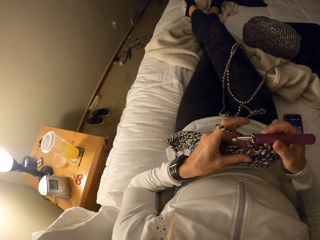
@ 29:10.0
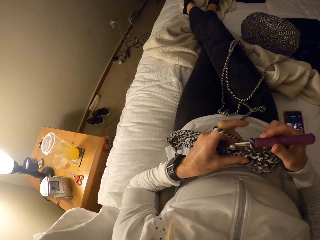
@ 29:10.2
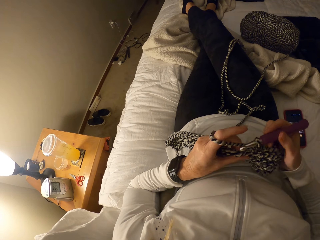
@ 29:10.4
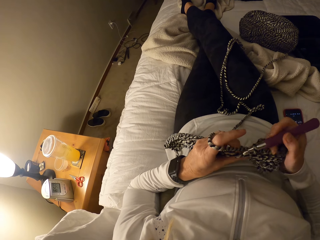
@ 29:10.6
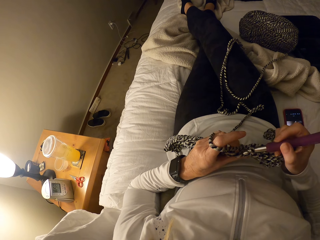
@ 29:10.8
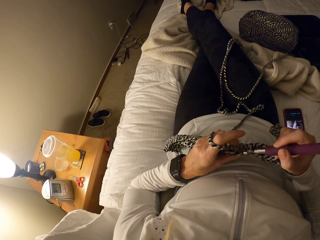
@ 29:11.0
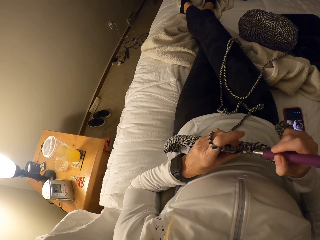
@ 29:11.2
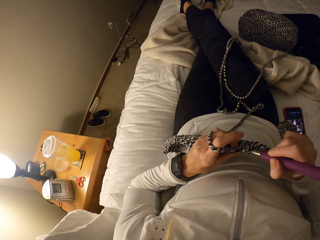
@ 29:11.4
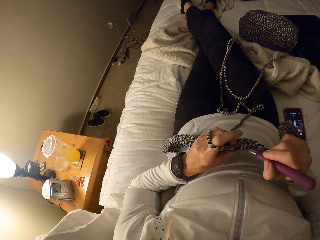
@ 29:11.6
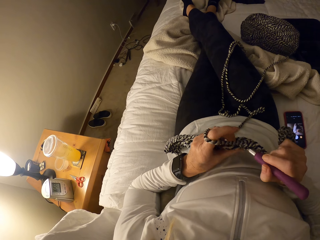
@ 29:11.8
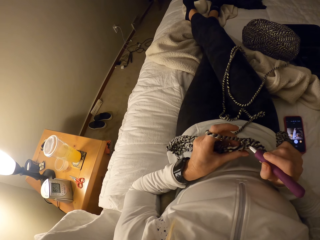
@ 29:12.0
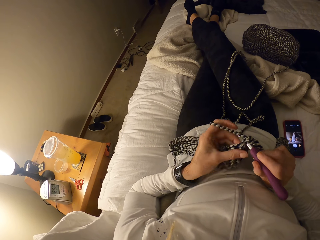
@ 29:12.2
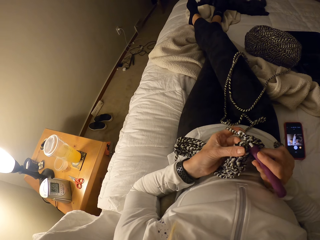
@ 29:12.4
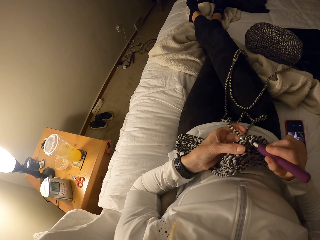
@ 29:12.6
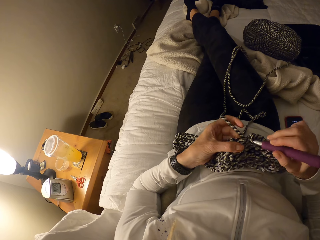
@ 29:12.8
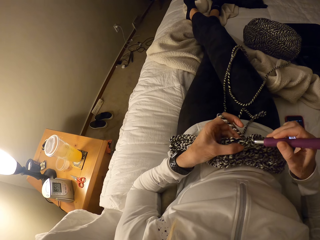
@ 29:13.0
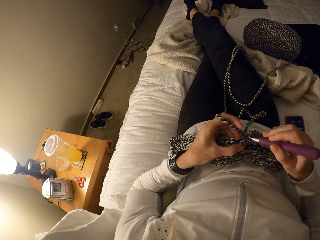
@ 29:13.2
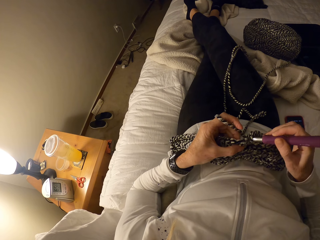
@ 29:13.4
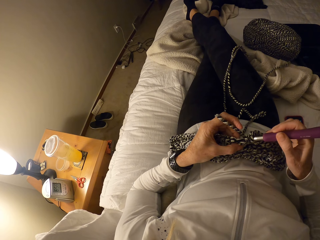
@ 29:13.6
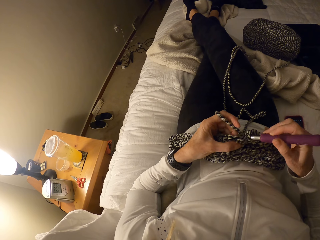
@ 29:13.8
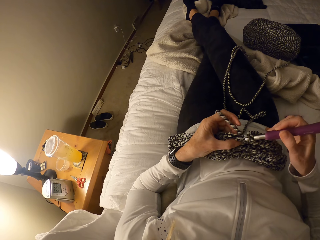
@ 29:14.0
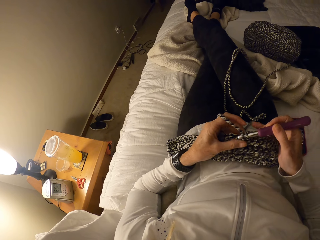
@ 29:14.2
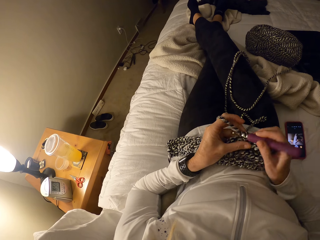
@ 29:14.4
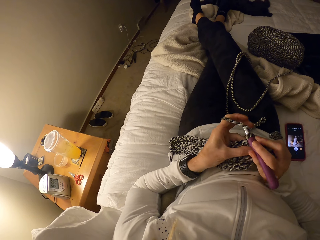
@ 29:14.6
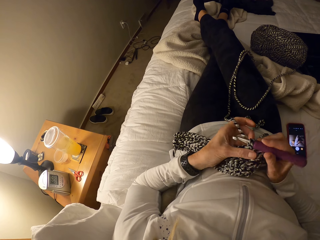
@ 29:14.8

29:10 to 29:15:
The camera wearer crochets with the yarn and the crochet hook.

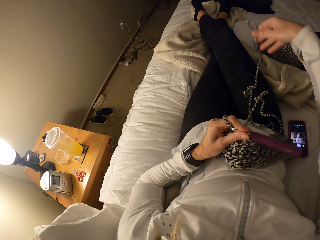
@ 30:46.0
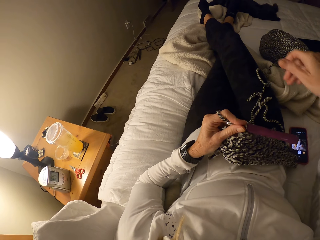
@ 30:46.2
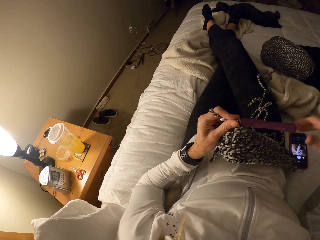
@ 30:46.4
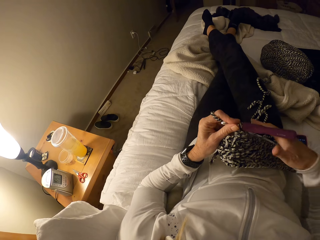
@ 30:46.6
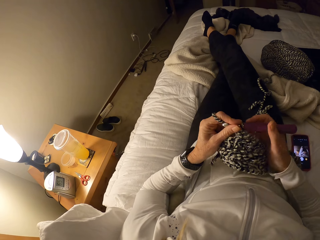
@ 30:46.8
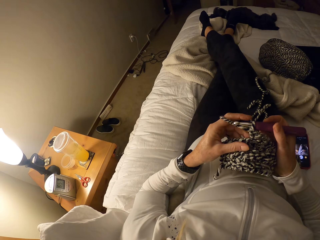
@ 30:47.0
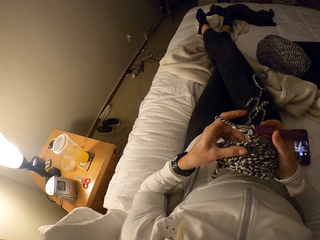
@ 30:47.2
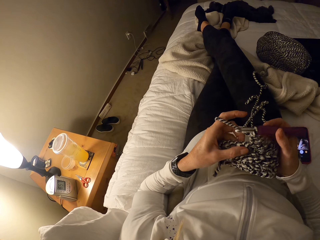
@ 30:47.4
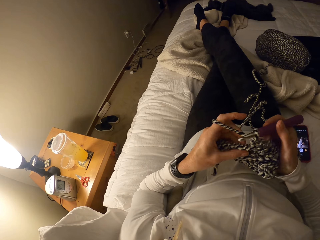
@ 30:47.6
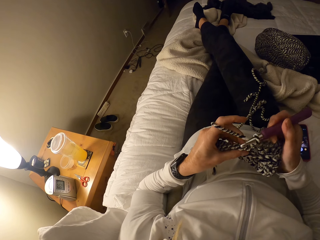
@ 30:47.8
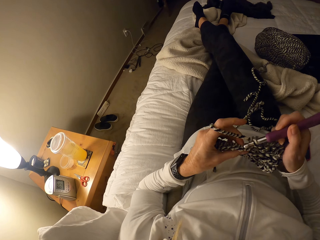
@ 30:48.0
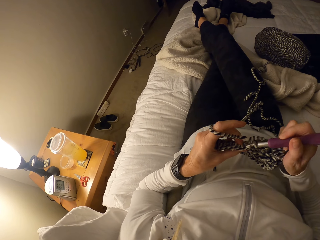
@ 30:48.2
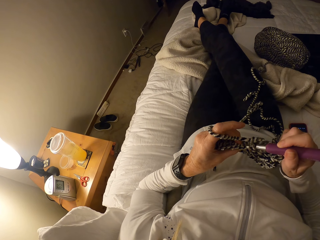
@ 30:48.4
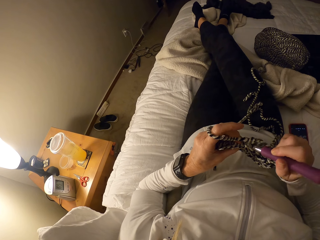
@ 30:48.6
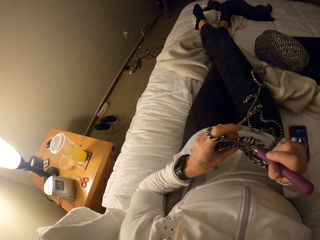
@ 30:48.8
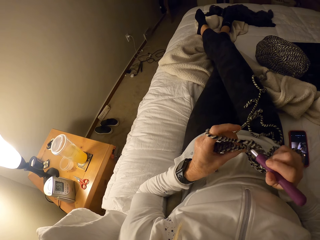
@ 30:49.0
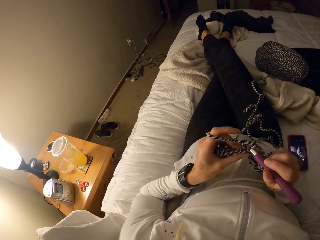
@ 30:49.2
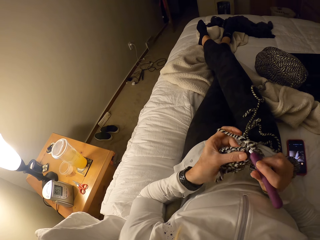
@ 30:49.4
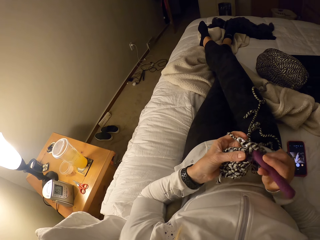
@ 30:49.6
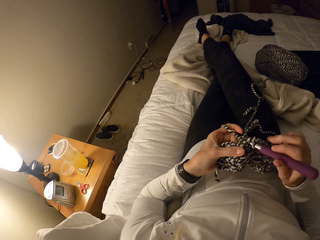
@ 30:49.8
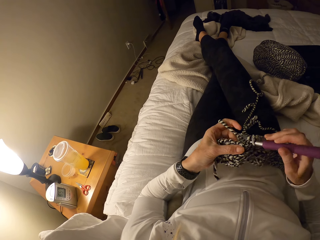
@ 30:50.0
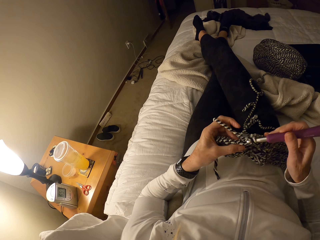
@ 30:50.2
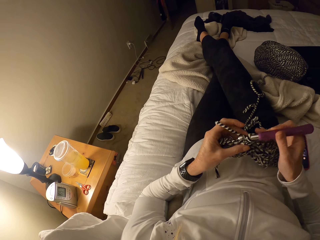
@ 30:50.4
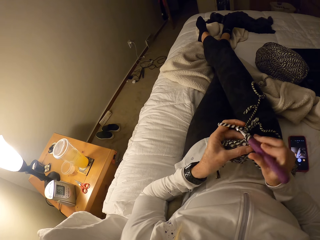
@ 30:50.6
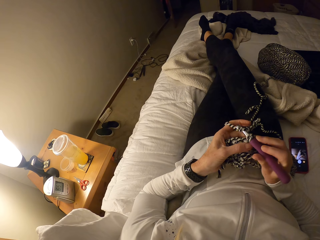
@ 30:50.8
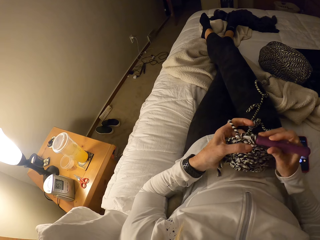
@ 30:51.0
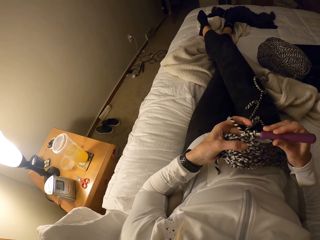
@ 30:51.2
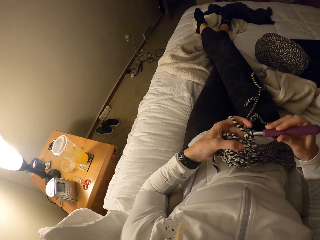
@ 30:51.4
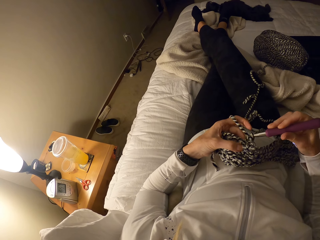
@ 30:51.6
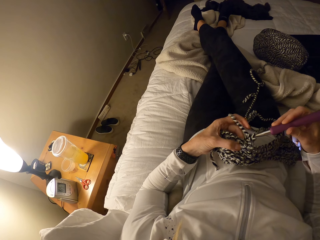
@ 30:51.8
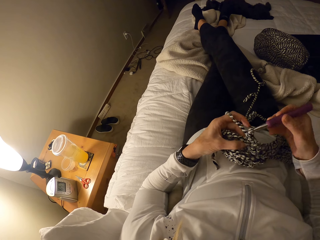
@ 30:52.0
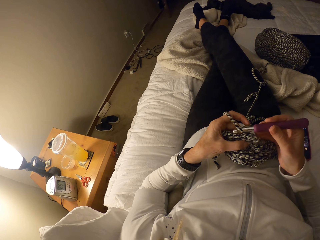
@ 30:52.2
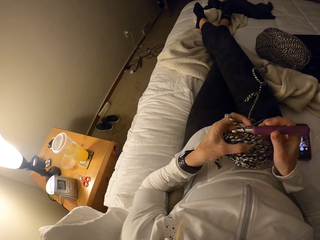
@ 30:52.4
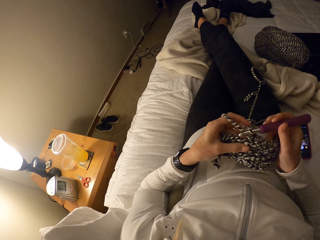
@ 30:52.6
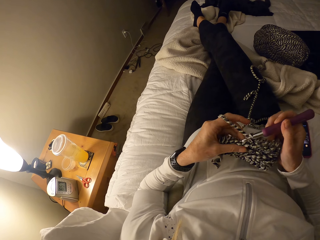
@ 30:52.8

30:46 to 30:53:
The camera wearer crochets with the yarn and the crochet hook.

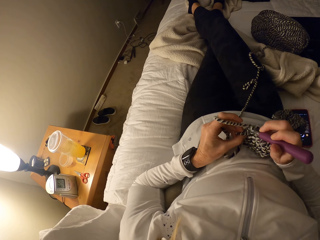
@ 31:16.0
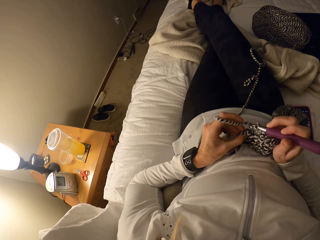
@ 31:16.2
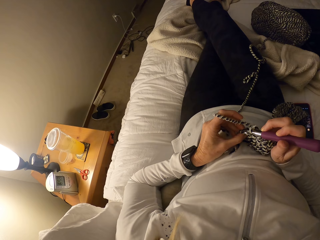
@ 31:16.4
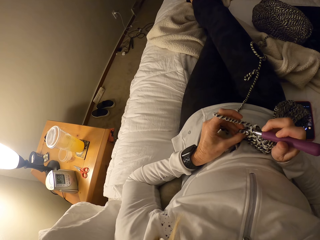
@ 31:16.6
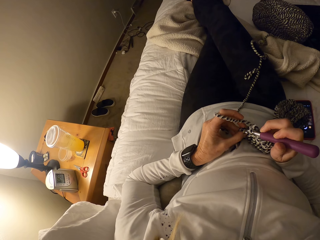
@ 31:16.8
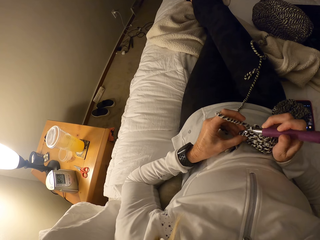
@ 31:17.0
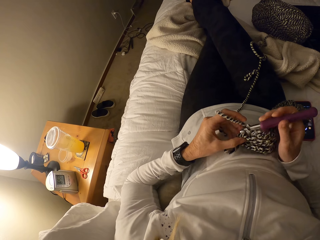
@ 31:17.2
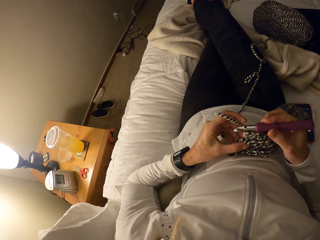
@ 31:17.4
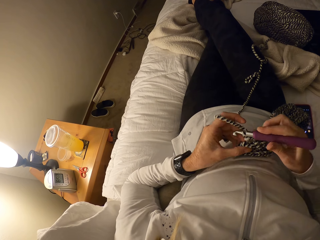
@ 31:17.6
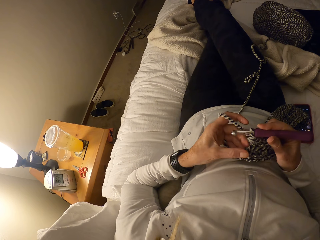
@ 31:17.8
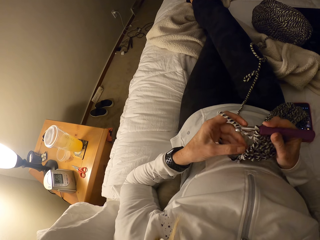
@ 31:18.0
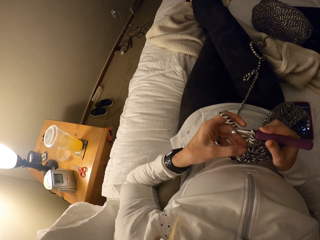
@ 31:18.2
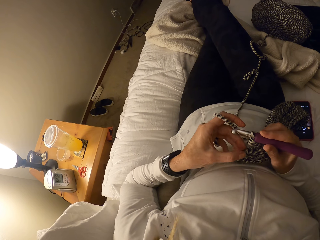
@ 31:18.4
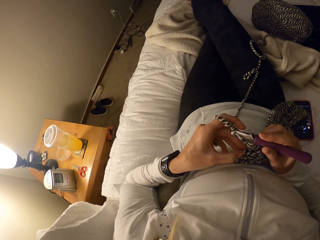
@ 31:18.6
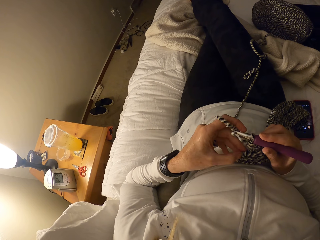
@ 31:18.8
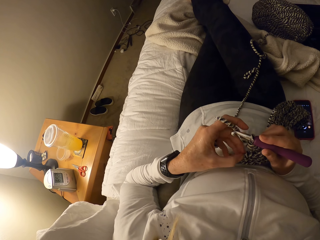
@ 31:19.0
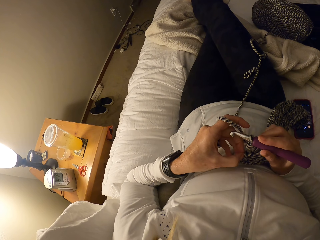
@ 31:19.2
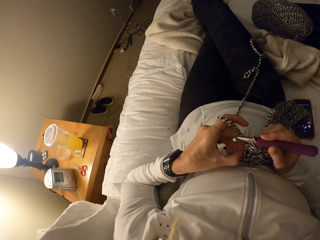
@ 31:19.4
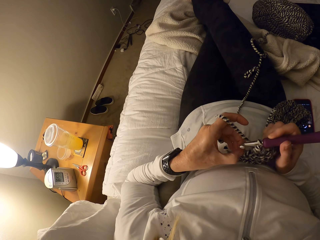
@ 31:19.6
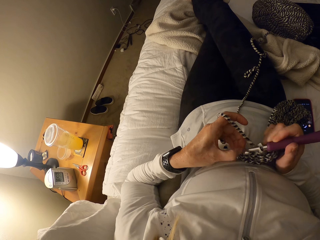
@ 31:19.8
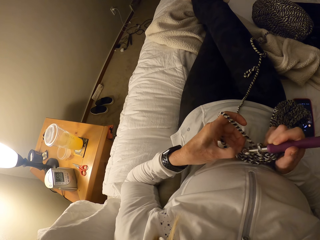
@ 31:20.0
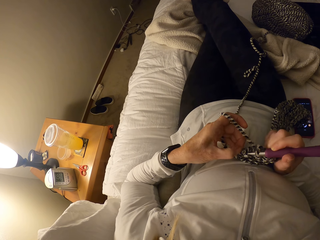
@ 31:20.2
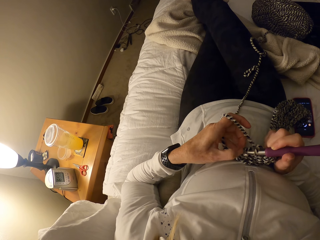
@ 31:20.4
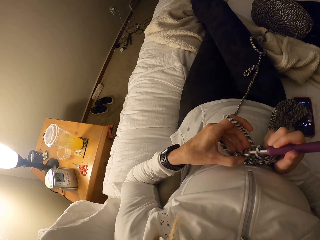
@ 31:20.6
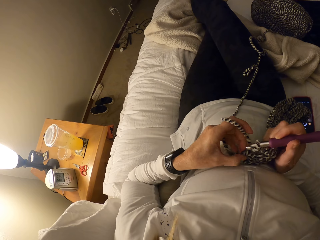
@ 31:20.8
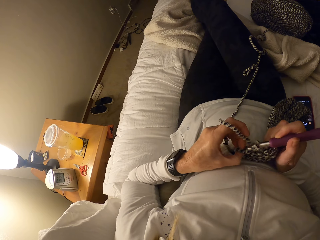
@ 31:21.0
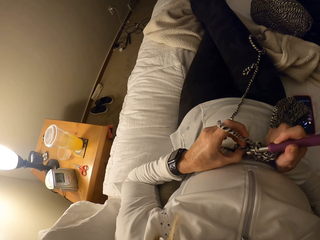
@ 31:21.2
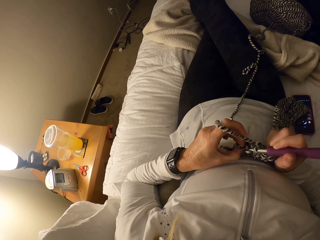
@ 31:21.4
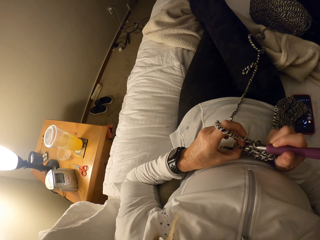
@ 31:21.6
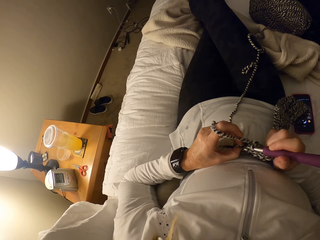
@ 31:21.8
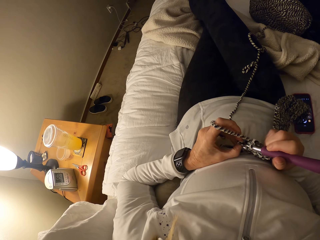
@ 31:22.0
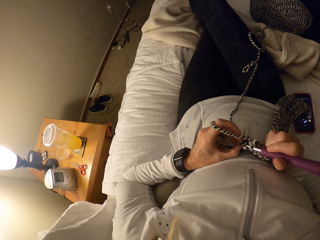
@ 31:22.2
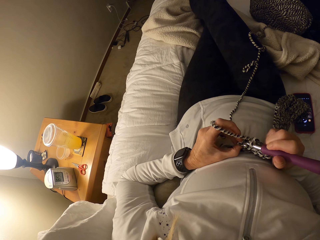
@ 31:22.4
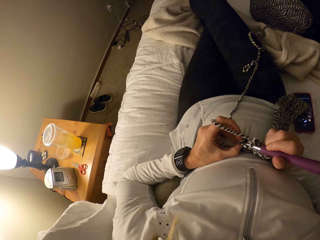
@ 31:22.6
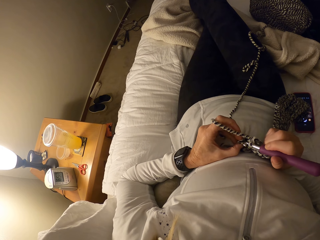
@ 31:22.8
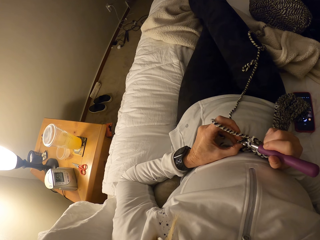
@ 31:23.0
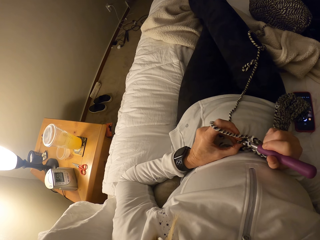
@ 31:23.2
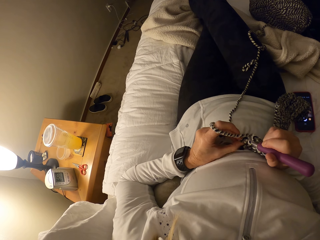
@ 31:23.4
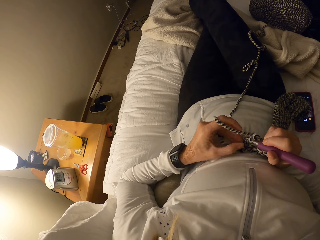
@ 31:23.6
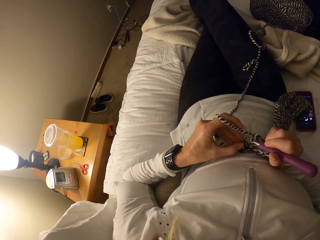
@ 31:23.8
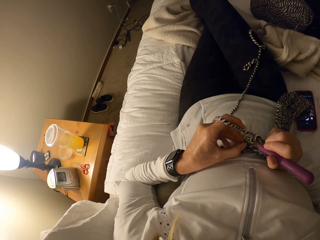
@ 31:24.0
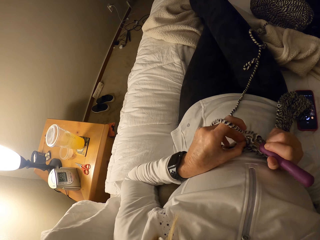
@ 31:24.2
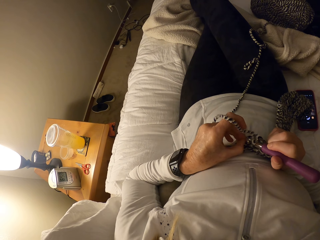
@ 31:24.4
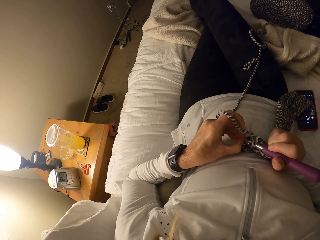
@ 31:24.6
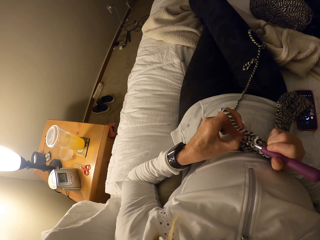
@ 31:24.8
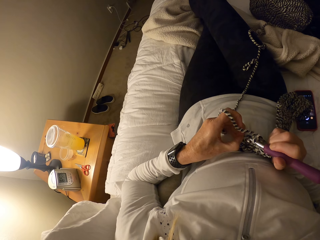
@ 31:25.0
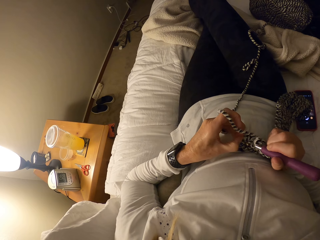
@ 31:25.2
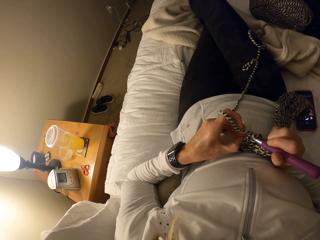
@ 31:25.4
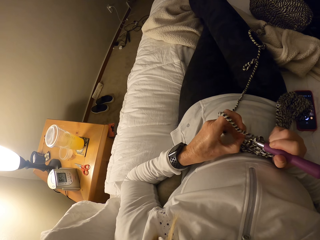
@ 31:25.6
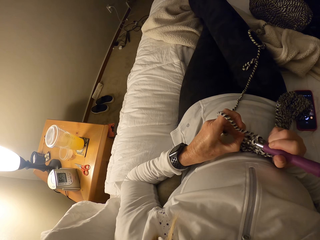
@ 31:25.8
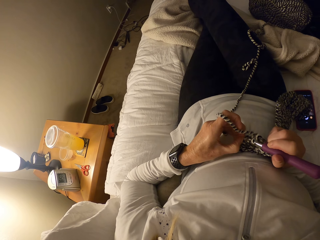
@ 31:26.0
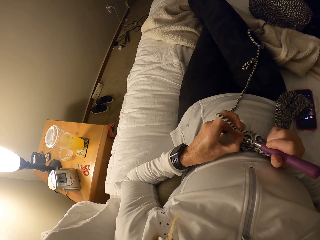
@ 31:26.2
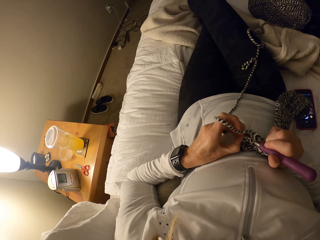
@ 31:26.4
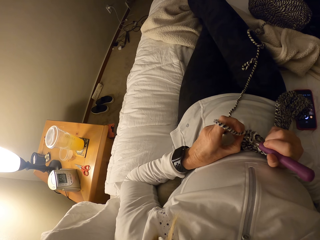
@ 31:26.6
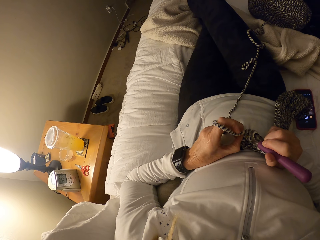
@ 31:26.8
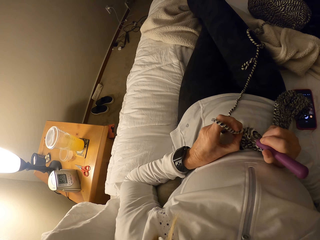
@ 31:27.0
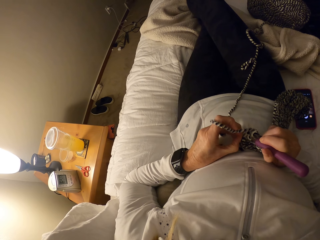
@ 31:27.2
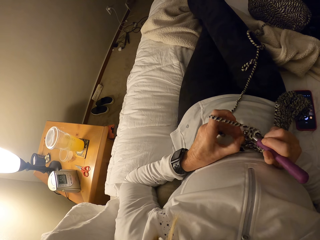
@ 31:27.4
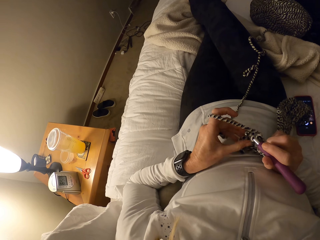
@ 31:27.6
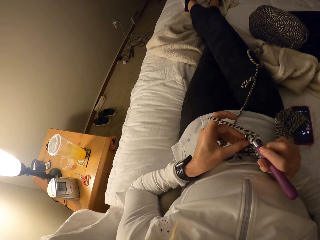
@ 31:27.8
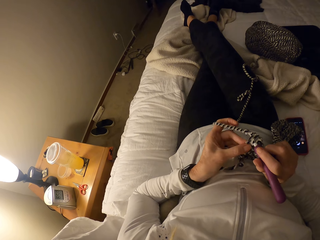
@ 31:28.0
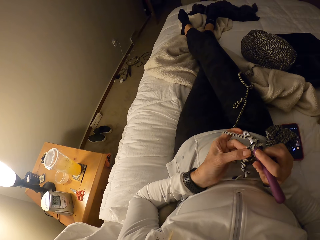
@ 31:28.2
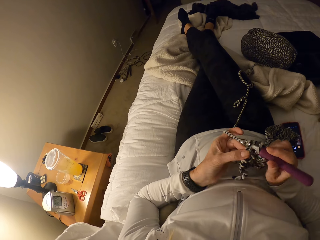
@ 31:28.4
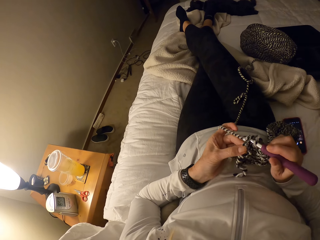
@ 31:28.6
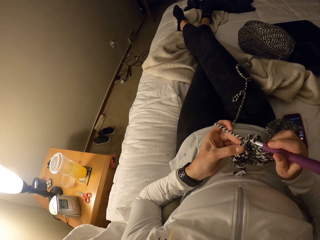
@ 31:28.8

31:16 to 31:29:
The camera wearer adjusts the crochet with her left hand. She crochets with the yarn and the crochet hook.
